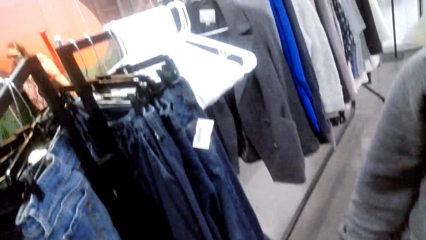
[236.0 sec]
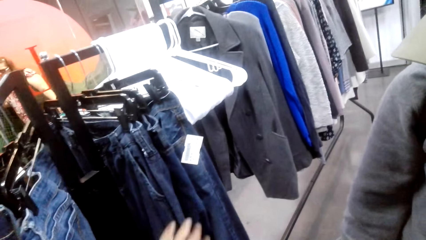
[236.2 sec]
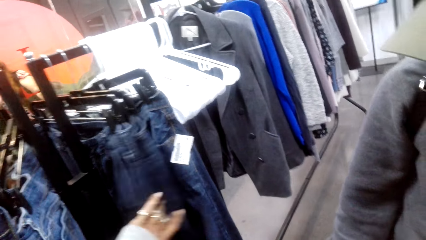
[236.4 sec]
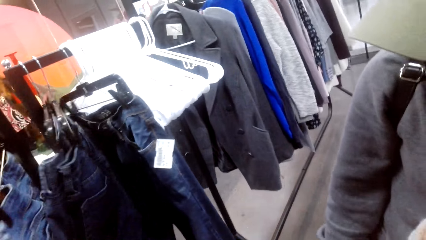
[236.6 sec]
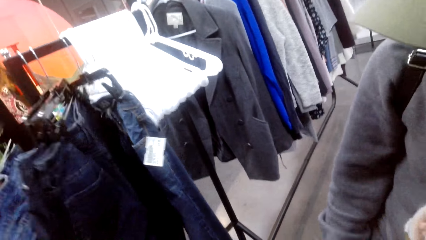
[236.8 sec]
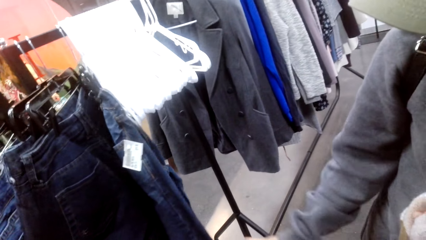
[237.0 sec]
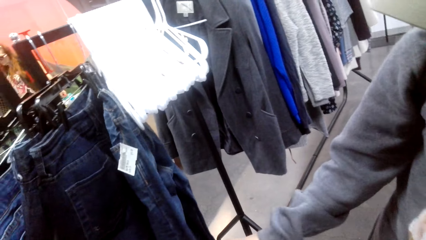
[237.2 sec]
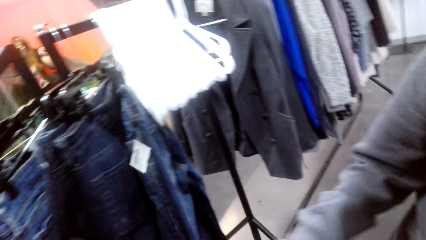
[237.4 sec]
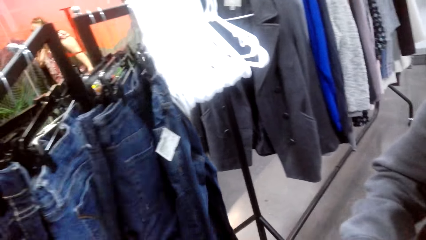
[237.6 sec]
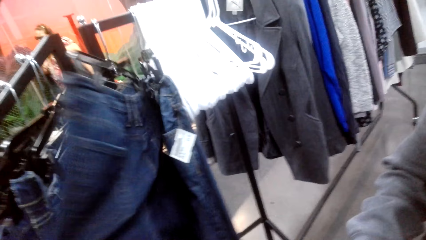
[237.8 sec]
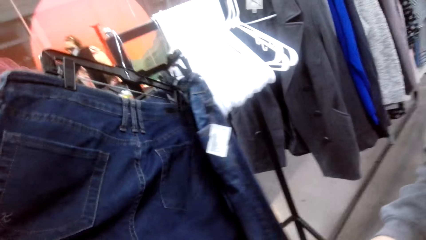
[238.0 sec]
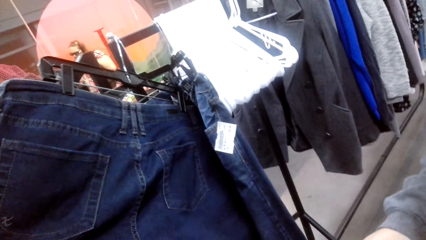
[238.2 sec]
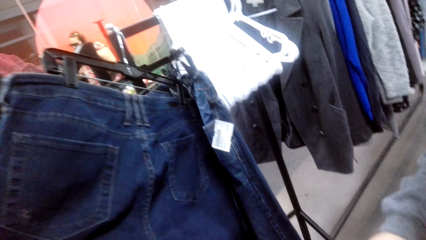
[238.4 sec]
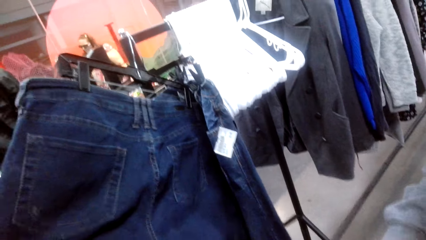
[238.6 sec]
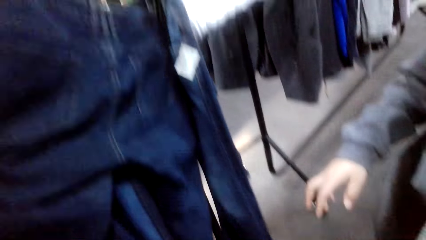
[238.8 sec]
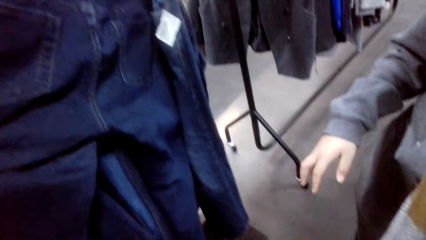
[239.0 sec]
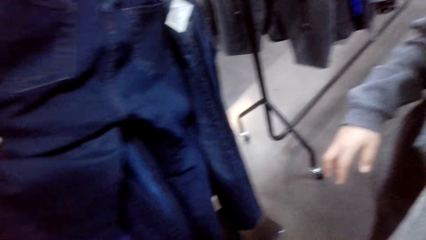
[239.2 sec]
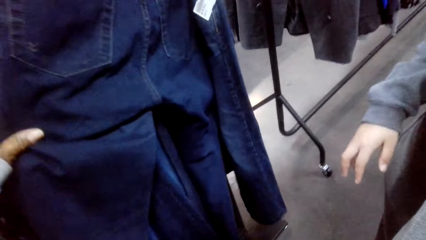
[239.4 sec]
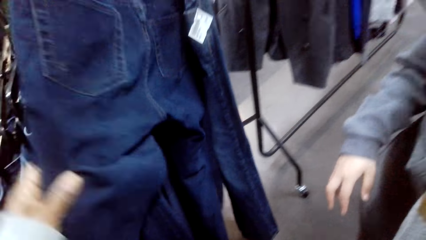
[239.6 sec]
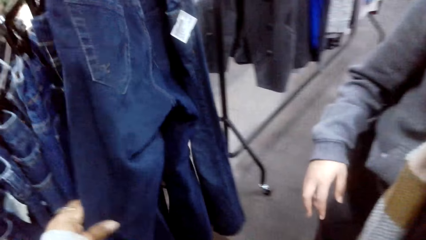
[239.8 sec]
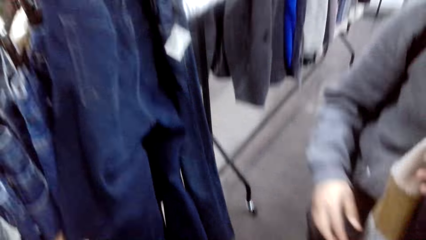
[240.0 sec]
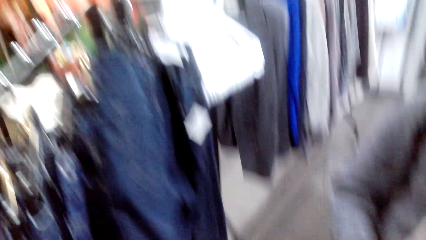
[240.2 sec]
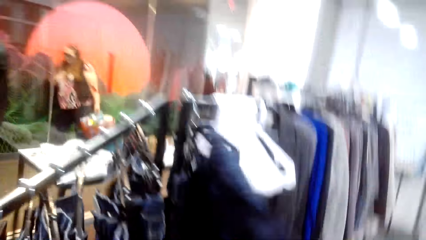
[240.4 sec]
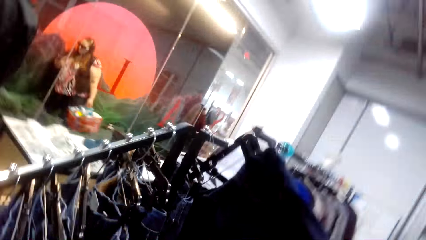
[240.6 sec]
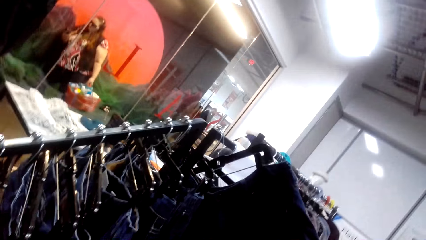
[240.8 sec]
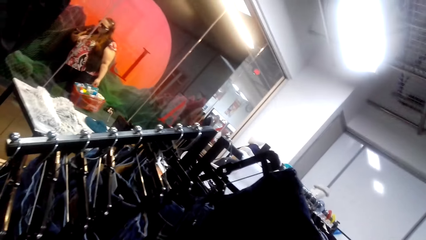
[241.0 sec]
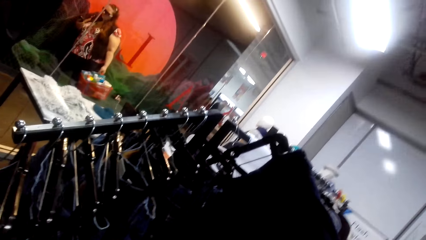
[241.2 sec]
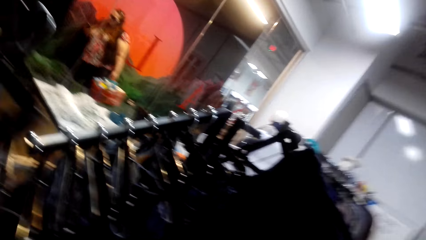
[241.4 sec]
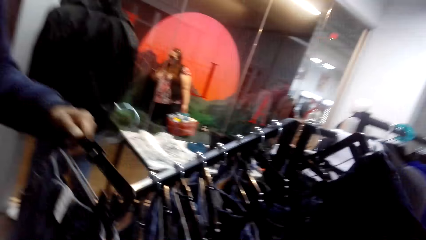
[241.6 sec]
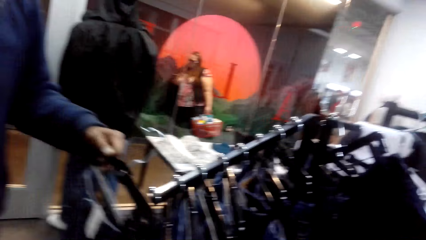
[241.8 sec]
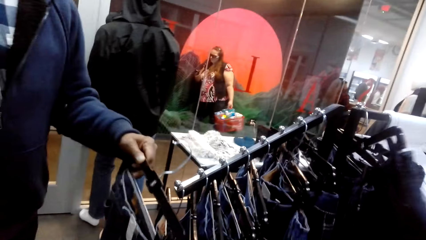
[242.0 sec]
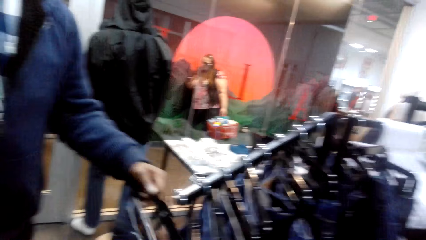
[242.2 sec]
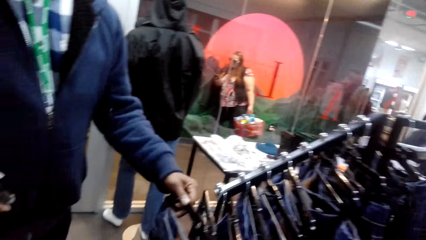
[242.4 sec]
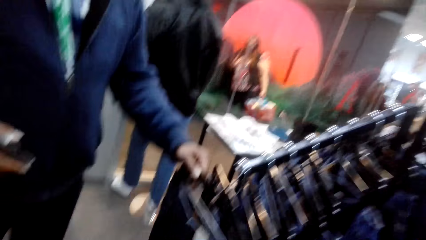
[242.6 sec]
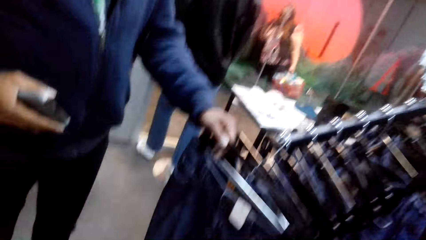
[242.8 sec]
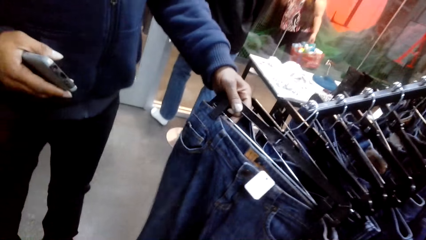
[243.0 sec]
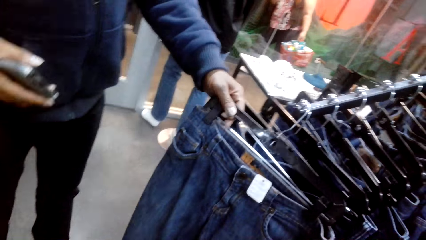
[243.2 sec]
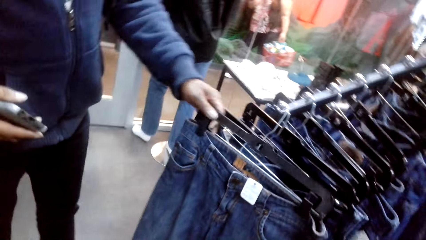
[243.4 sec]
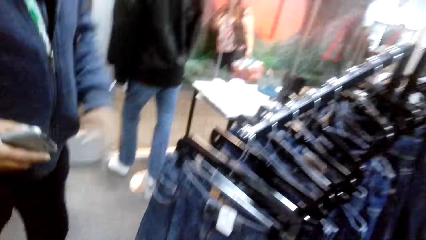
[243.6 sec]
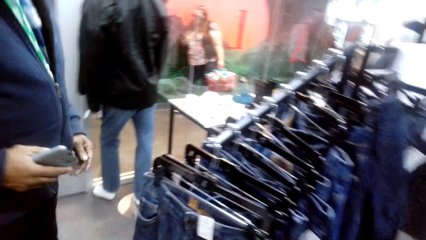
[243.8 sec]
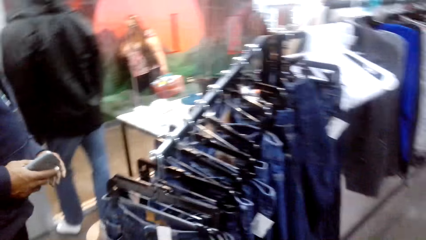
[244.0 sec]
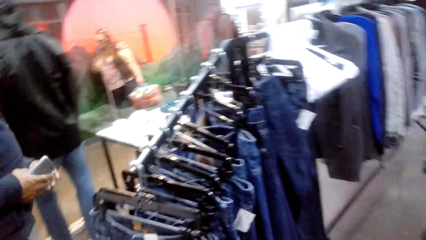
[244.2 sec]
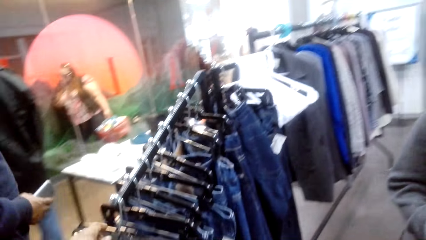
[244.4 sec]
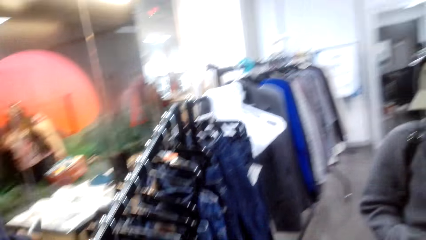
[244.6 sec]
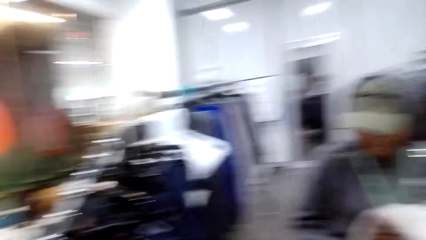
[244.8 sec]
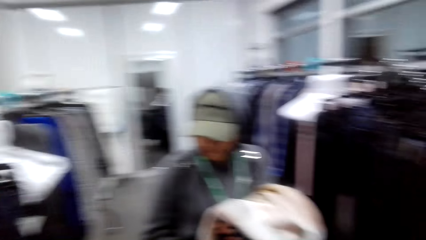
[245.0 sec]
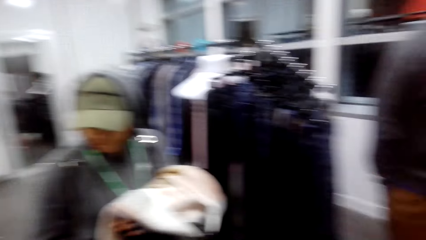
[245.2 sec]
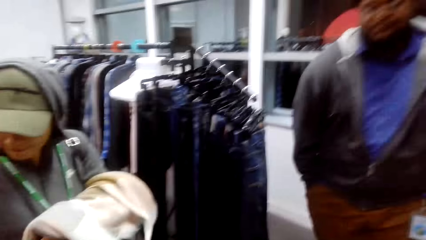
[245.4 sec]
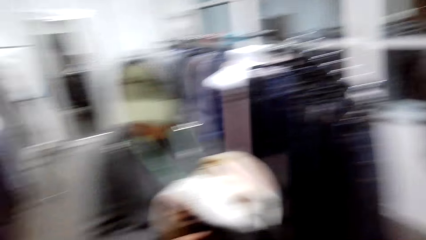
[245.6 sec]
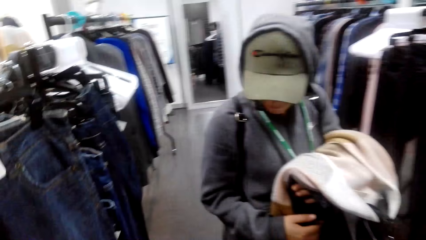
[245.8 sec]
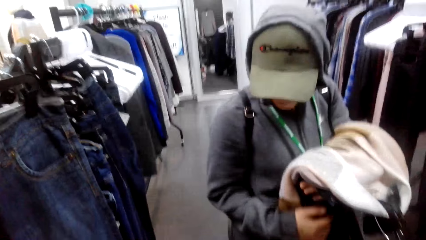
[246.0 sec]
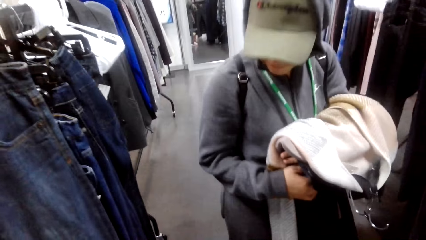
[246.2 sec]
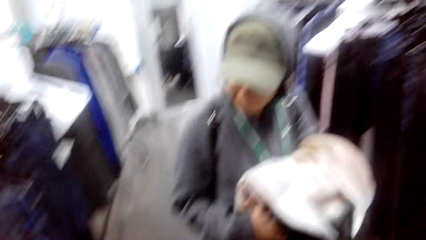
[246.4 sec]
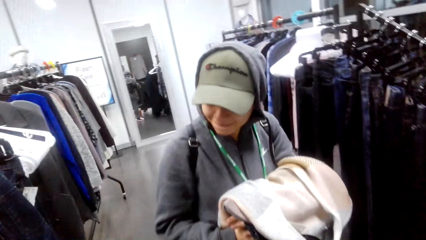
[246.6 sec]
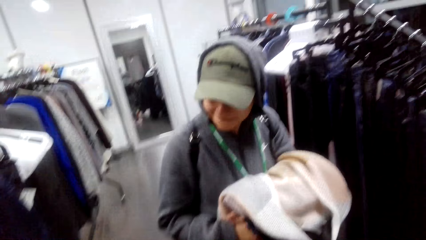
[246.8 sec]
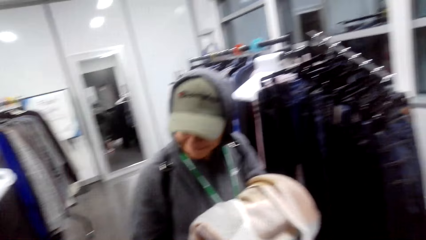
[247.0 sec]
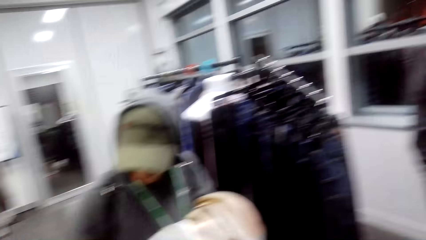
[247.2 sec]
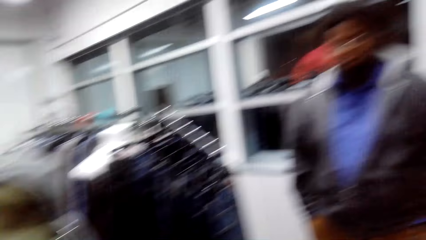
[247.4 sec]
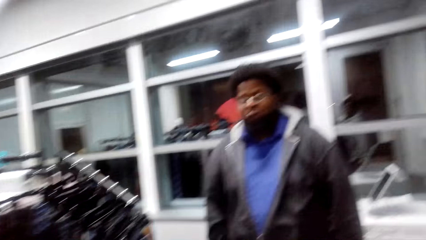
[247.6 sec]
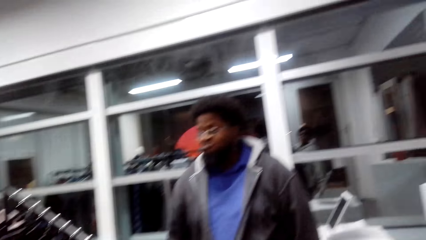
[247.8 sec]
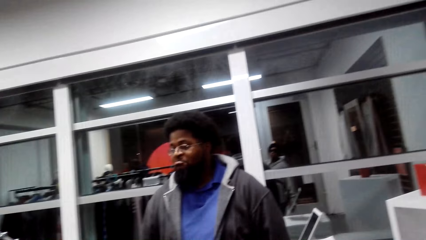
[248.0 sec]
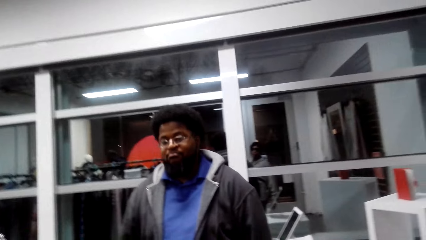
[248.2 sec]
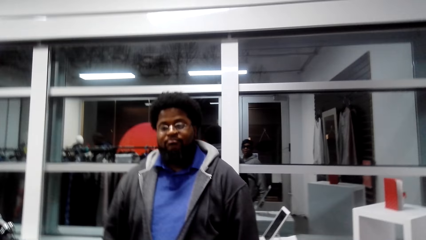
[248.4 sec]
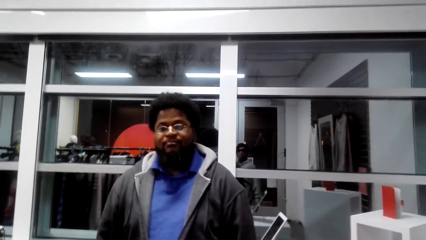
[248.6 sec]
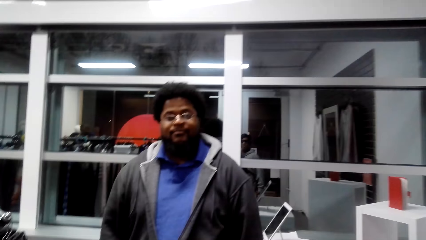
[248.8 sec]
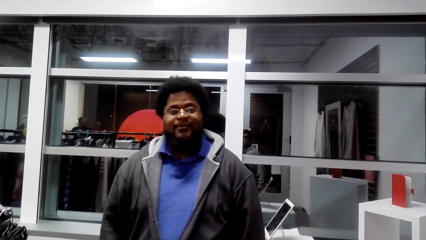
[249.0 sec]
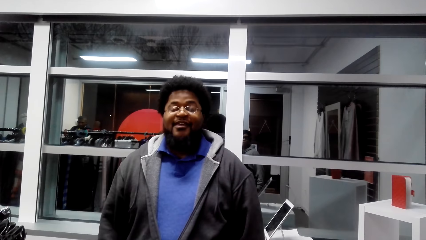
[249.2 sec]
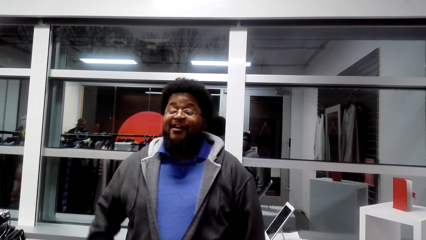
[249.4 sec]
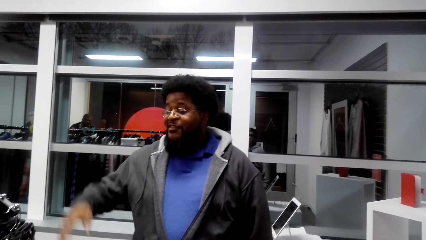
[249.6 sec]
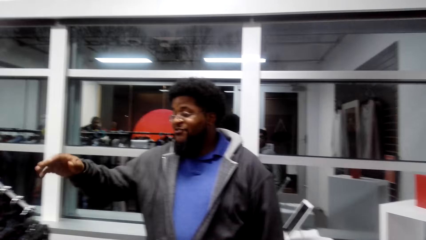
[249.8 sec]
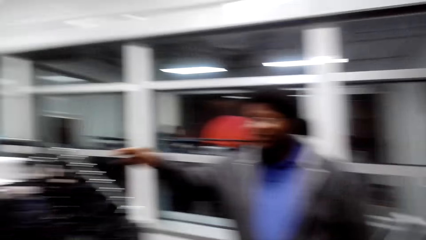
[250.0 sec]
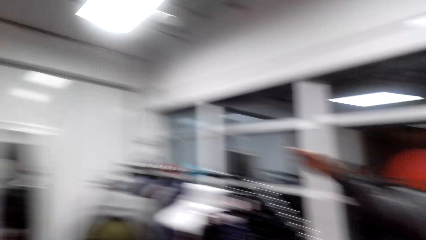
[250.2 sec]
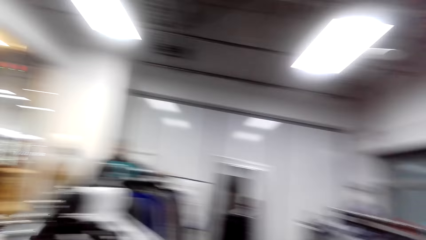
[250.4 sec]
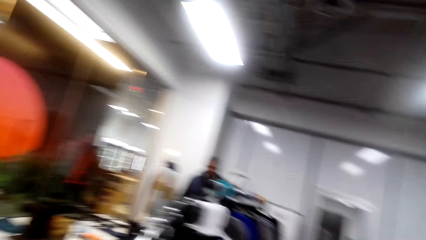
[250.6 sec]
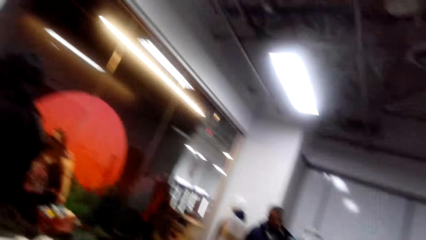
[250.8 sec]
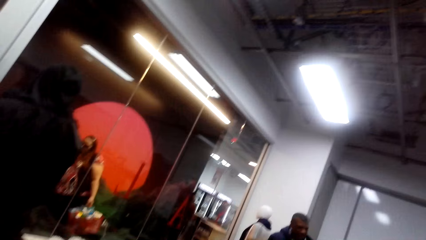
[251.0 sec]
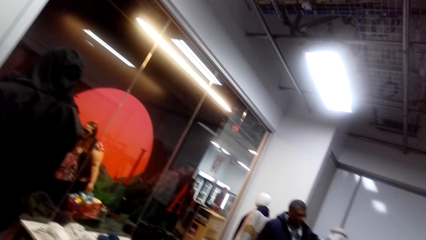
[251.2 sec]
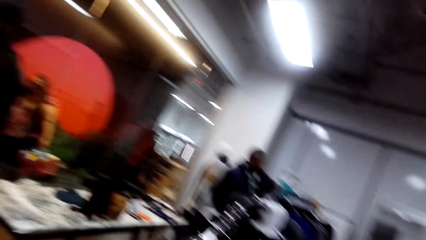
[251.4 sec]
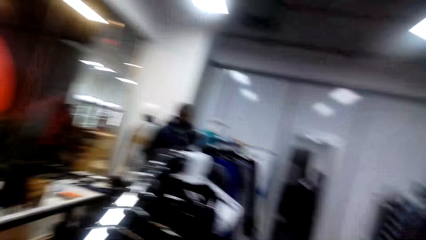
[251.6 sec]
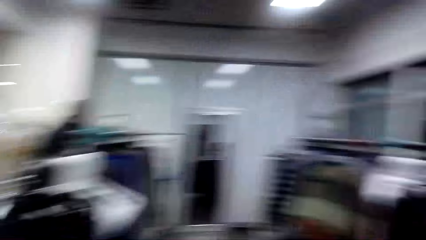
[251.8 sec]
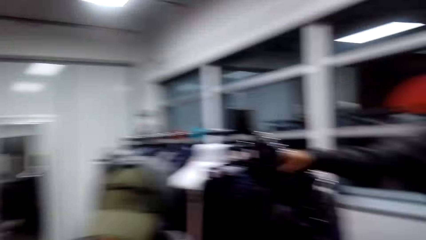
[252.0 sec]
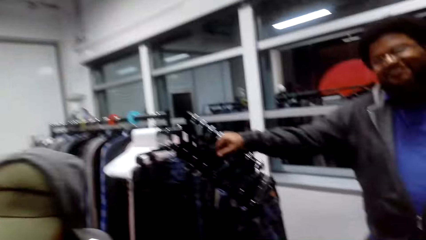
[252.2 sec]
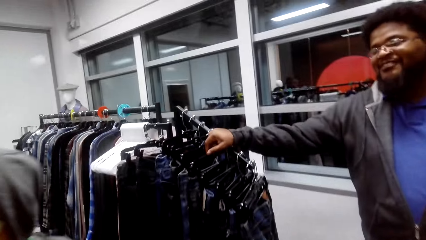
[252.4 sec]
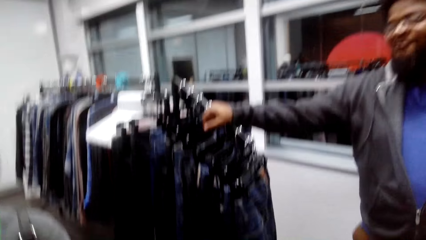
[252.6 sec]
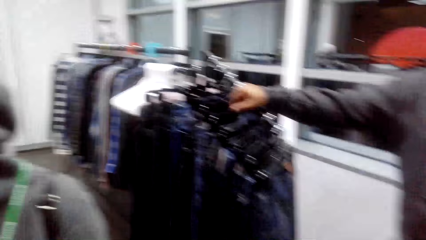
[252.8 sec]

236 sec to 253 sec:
The person hangs the jeans on the hanger stand. A man puts a trouser on the clothes rack. The camera wearer looks around the shop. They look at another man. Another person talks to the camera wearer. The other man gestures with a hand. The camera wearer looks around.
